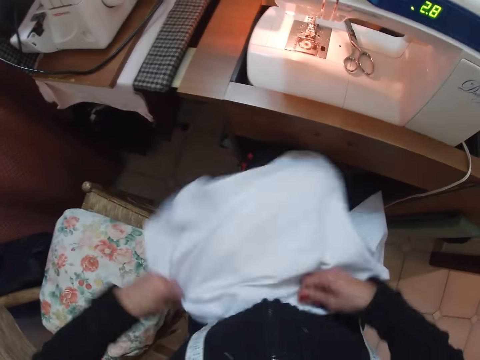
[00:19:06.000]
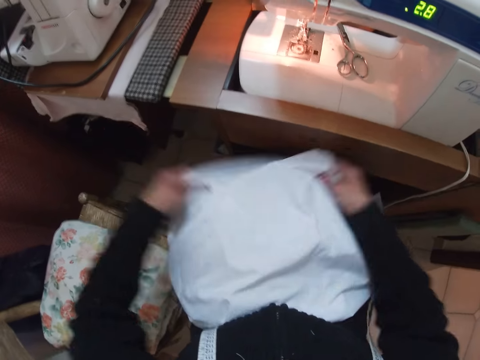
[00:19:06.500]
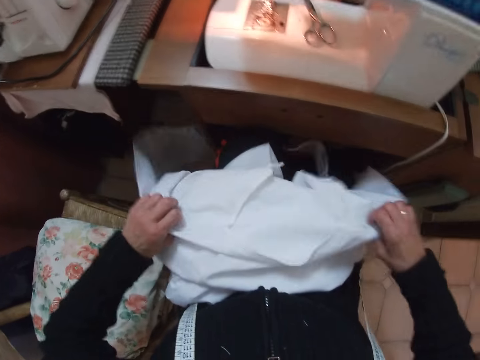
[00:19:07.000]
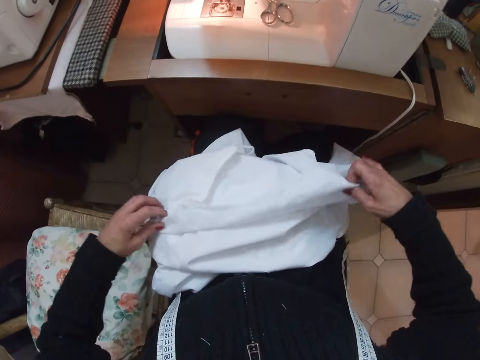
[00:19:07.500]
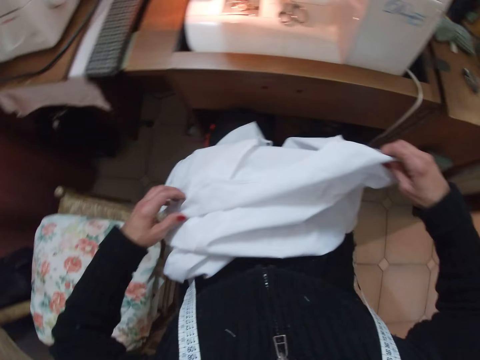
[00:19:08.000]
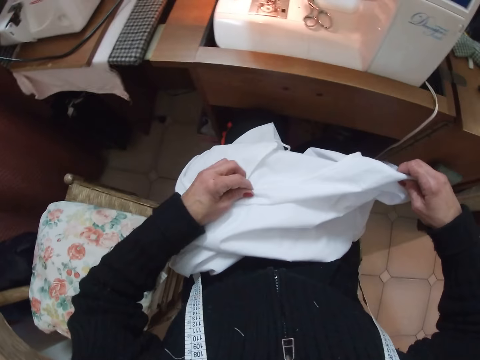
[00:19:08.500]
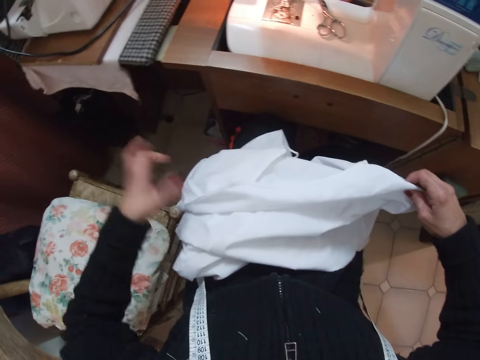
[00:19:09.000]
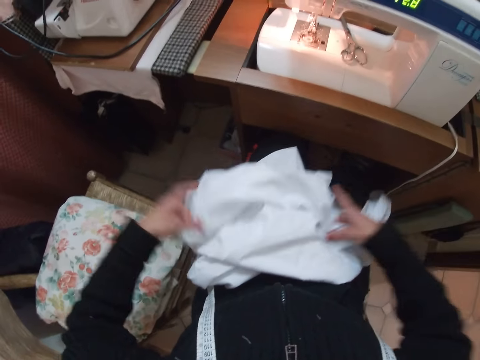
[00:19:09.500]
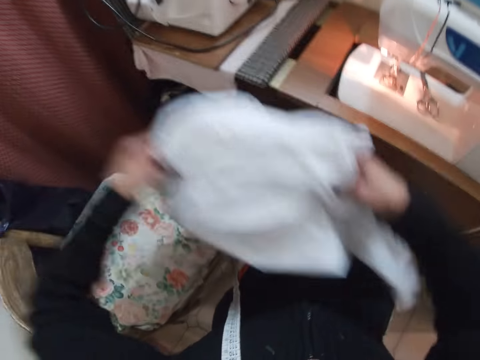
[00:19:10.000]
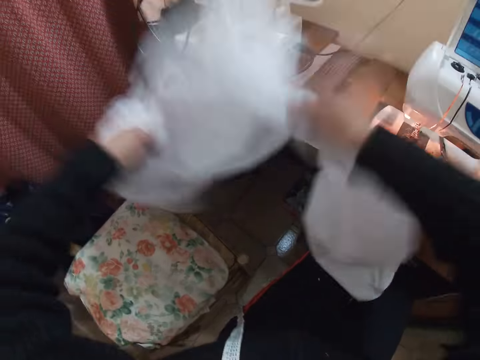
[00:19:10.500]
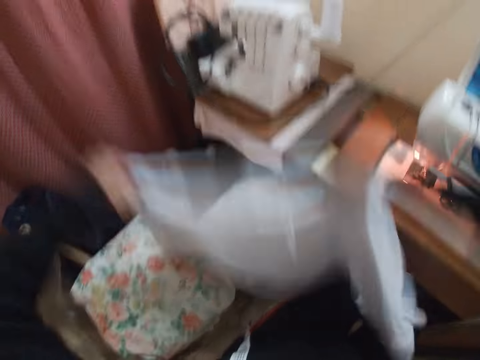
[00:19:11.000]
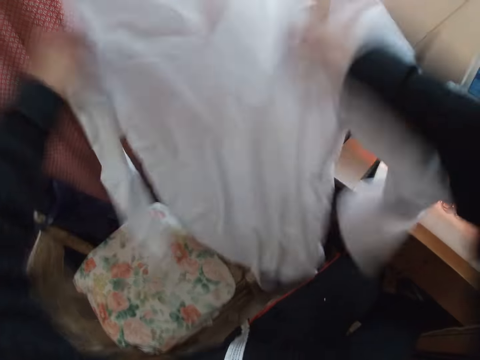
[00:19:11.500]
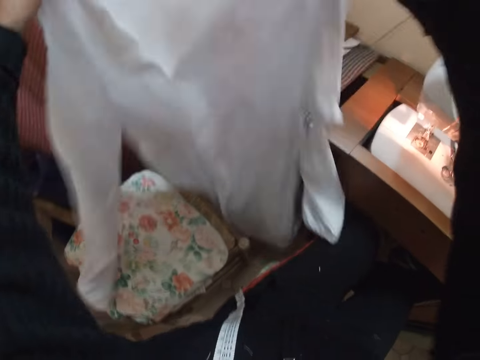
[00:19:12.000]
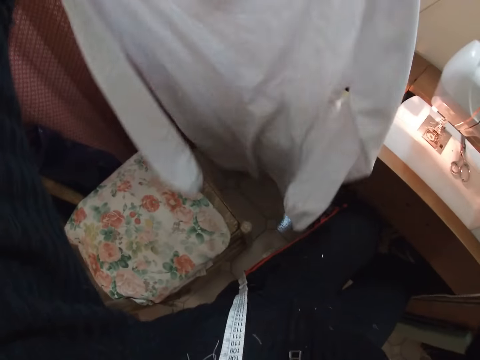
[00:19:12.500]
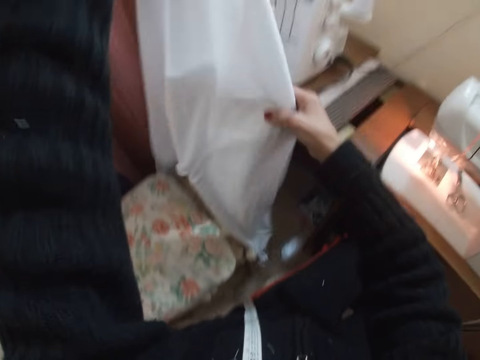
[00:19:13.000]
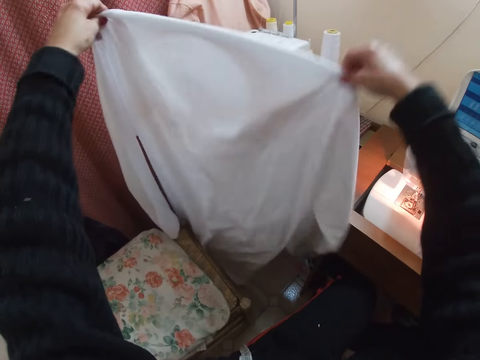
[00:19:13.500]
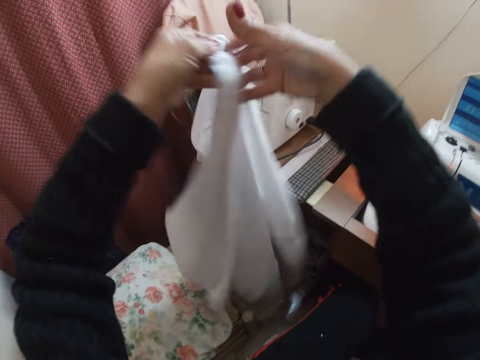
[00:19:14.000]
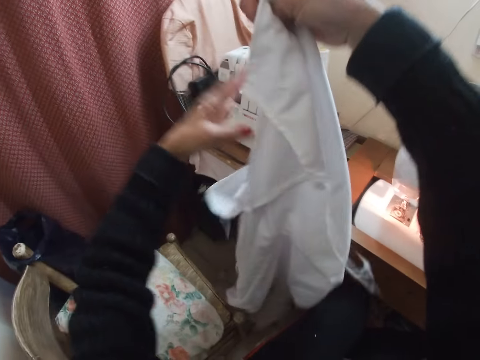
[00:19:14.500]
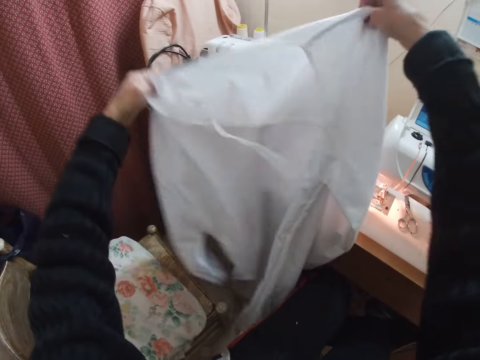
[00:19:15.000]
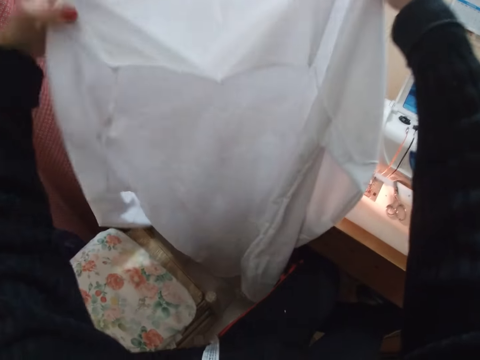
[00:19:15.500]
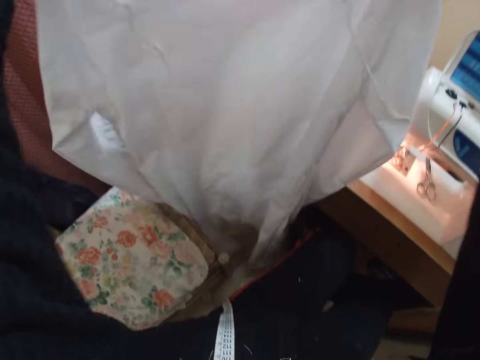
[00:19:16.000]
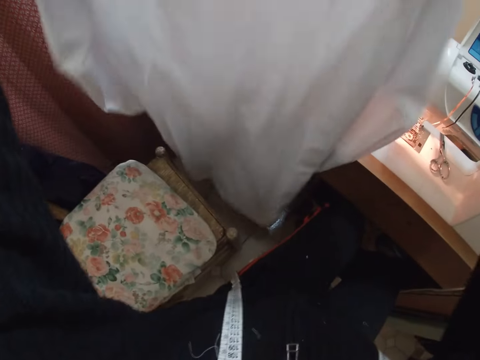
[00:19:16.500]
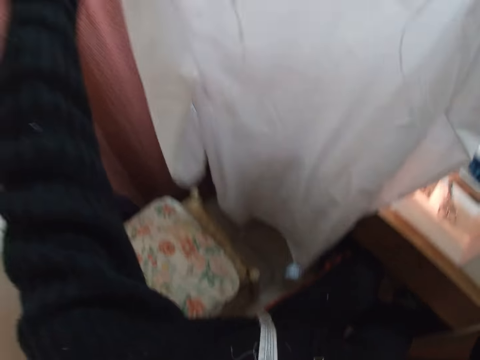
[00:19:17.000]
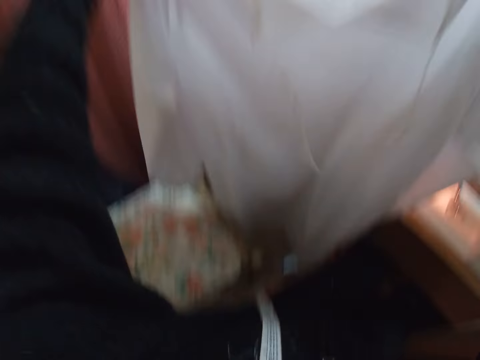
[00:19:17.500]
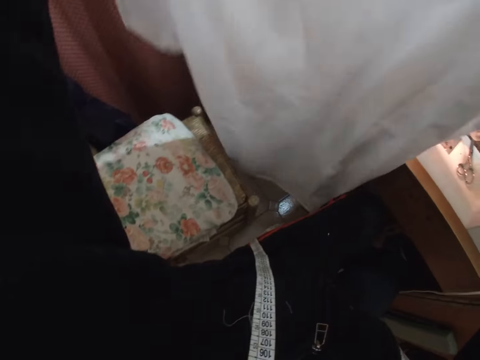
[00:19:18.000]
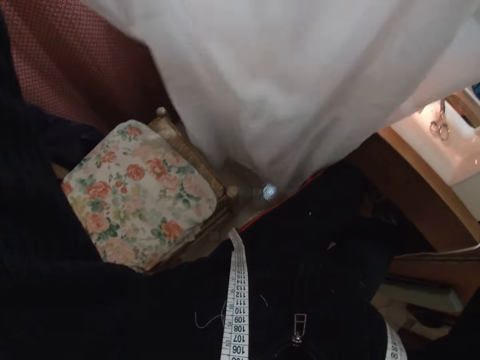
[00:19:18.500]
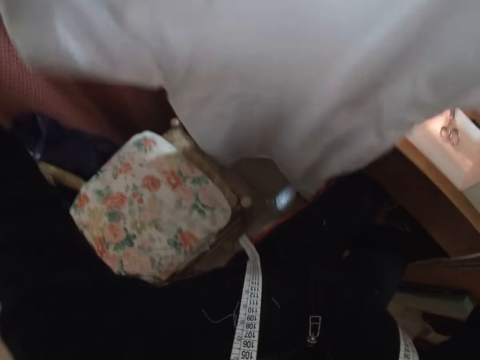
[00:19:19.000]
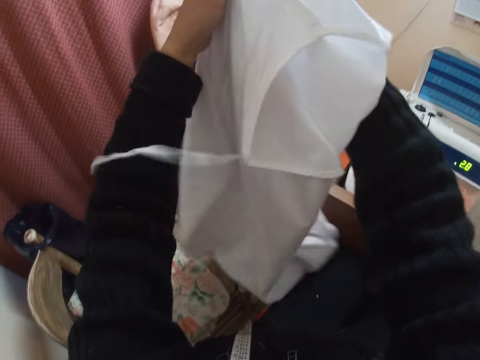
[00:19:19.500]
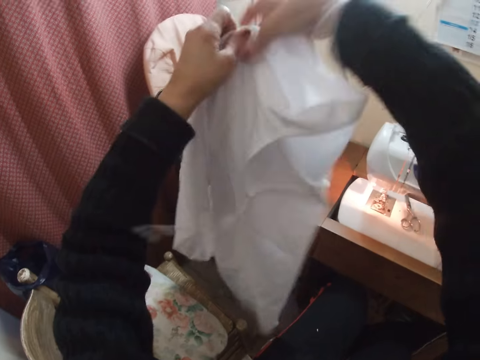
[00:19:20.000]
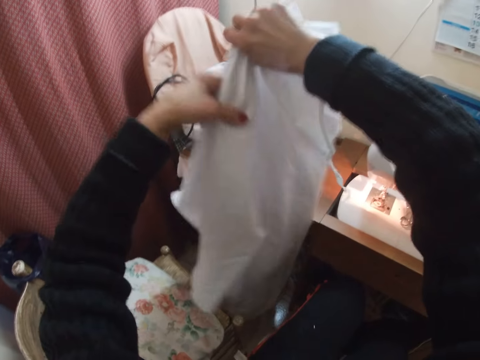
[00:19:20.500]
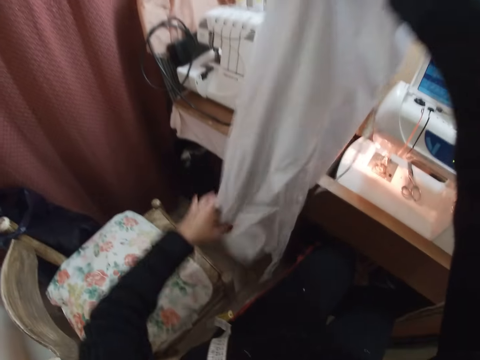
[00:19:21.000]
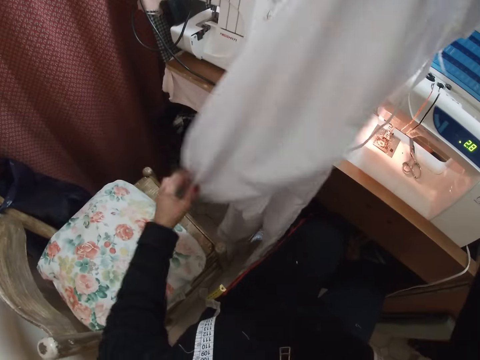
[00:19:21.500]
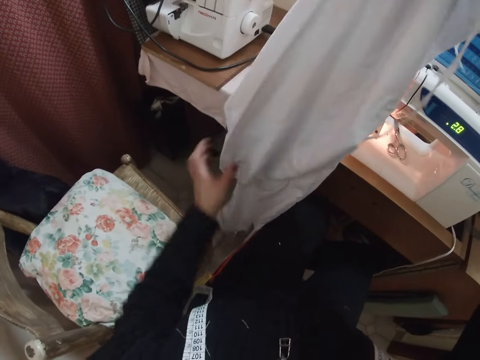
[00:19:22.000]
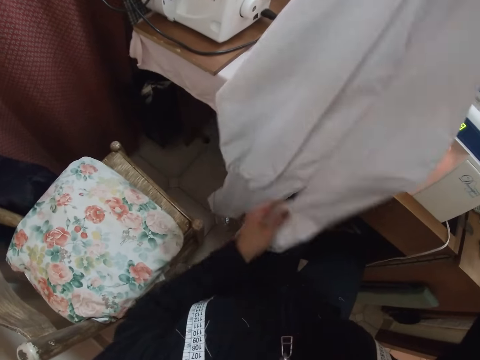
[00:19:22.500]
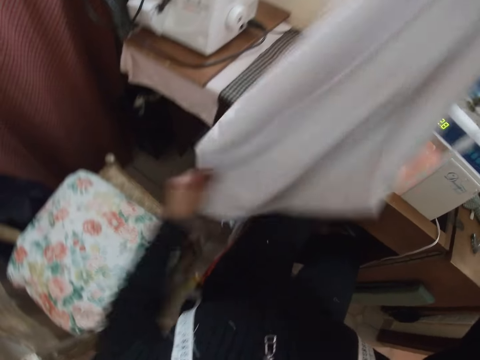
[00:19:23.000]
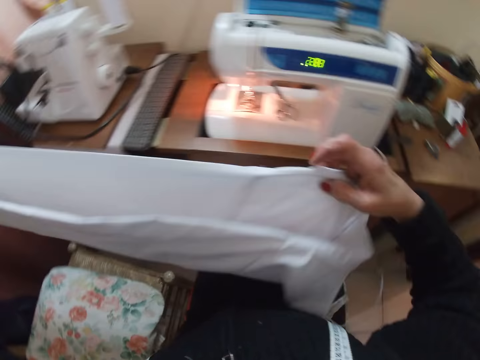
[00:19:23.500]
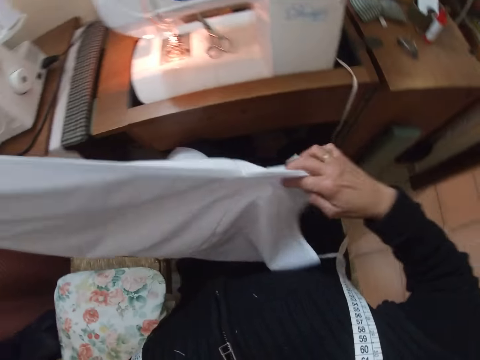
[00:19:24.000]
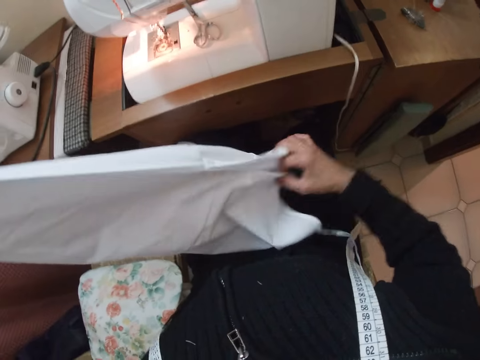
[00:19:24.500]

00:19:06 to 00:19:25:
The camera wearer fixes the piece of cloth. They unfold the gown. They shake the piece of cloth. They look at the piece of cloth. They fold the piece of cloth.

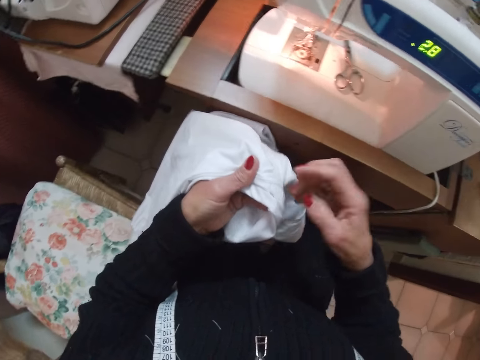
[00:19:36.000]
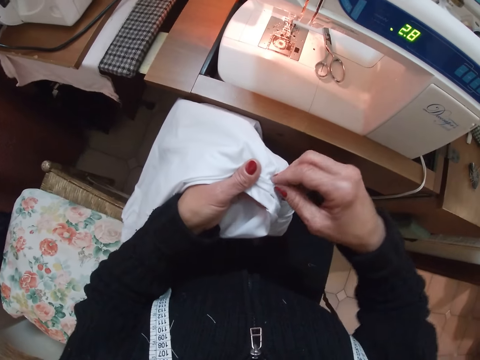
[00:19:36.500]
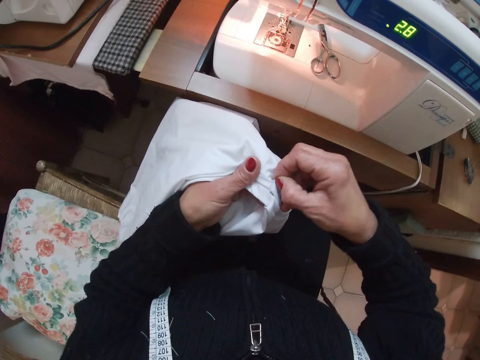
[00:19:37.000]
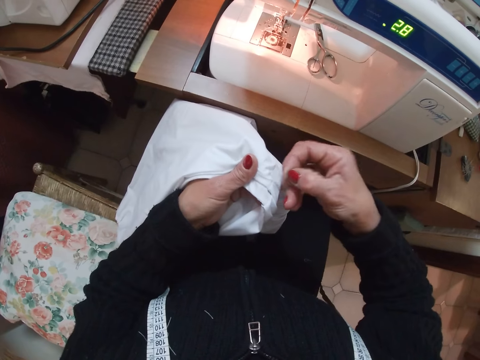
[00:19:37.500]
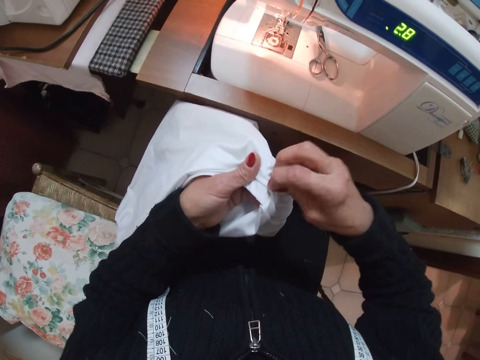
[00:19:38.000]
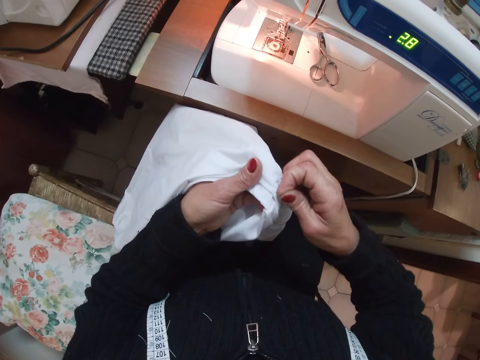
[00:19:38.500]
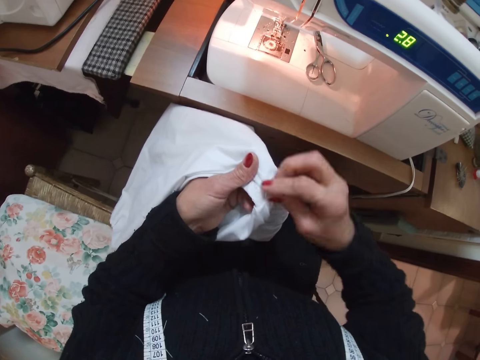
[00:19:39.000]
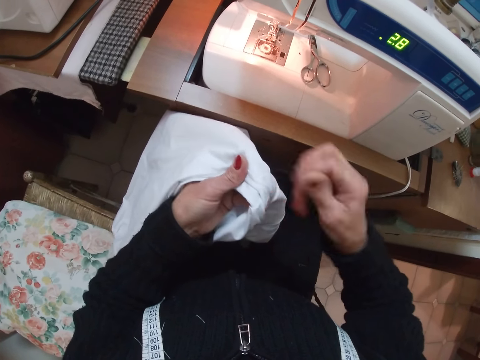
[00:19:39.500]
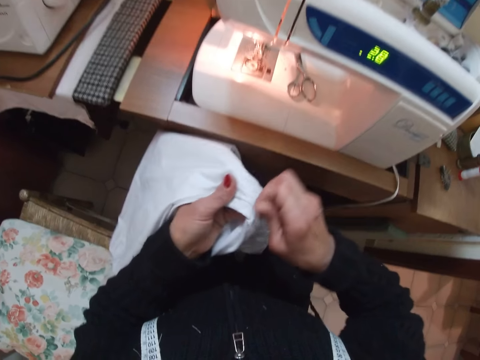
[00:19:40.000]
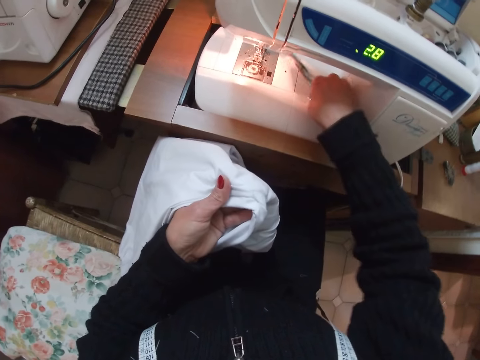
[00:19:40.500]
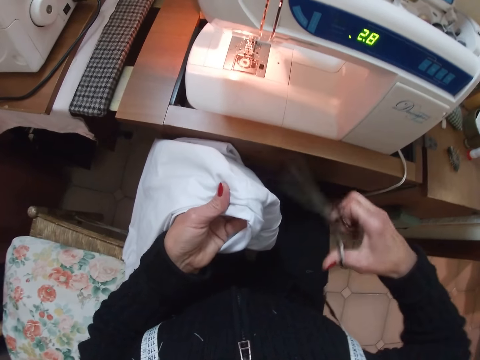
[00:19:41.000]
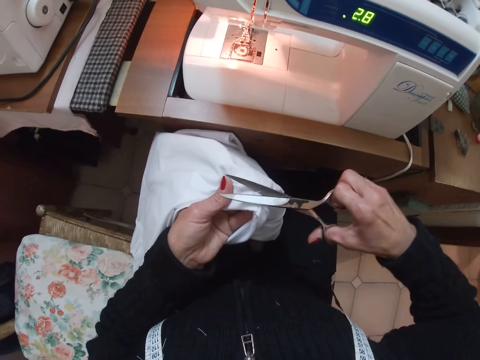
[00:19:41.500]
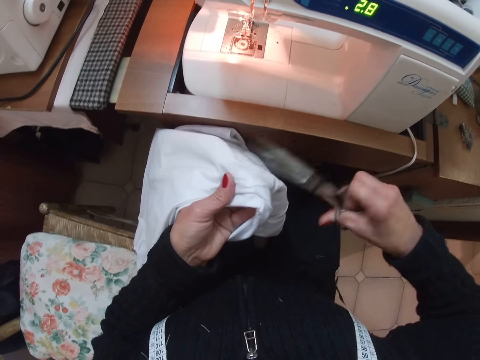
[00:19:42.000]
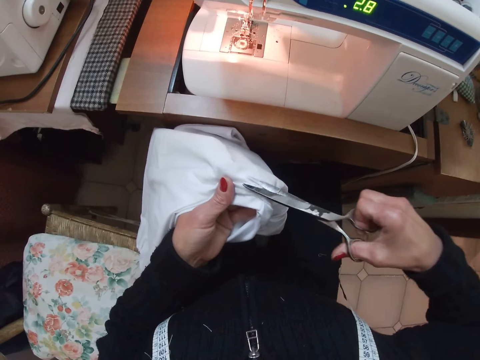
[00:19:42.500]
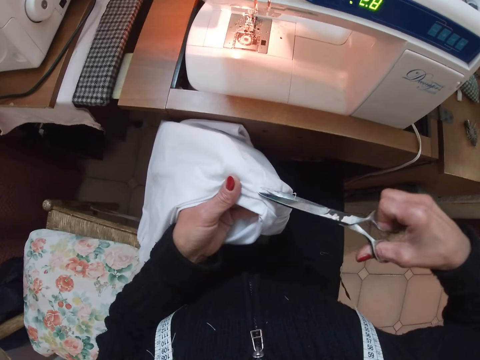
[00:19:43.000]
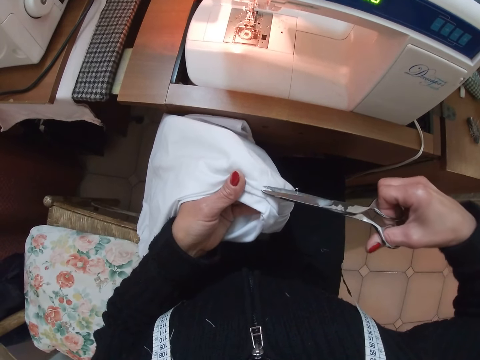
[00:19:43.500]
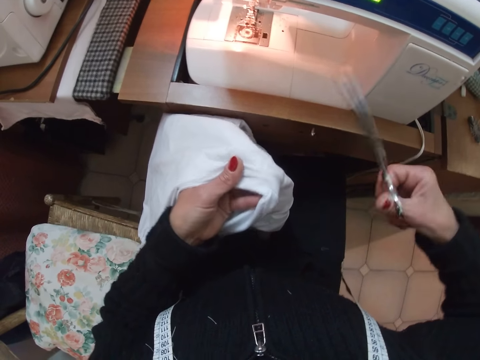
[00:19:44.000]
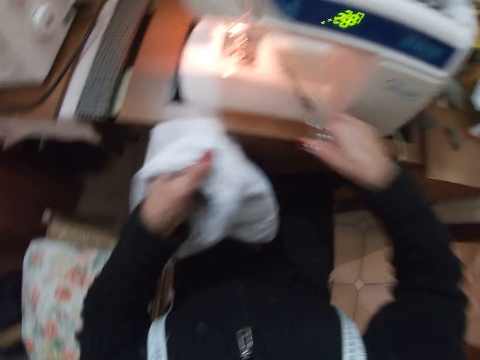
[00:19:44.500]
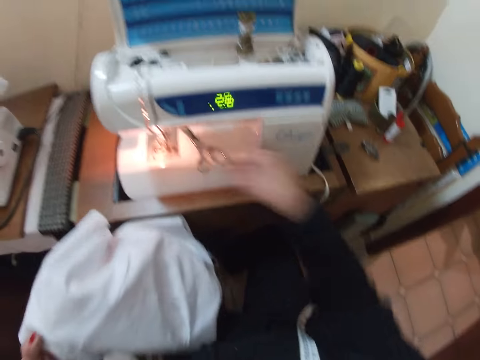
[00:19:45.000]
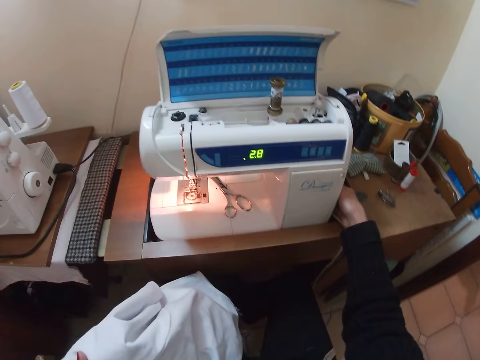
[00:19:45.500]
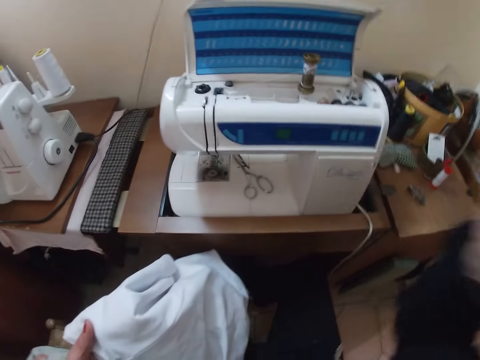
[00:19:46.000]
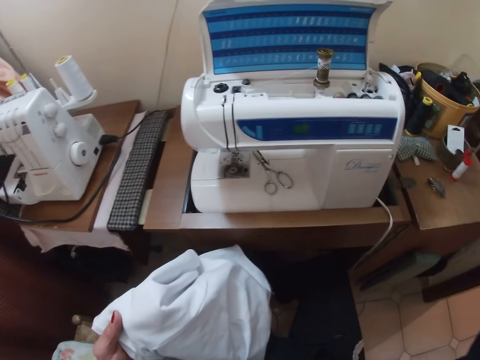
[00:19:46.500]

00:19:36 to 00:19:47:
The camera wearer removes a thread from the amour of the gown. She picks up scissors. She cuts the thread from the amour of the gown with the scissors. She removes the thread with the scissors. She drops the scissors on the machine. She turns off the sewing machine and puts off the light in the sewing machine. She raises her hand to her face.
